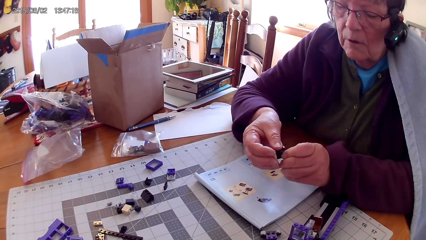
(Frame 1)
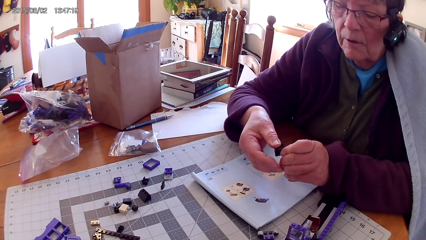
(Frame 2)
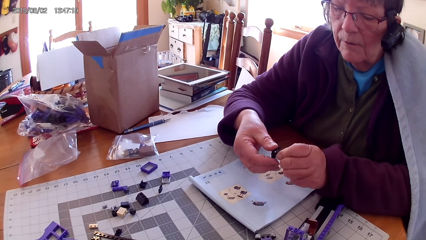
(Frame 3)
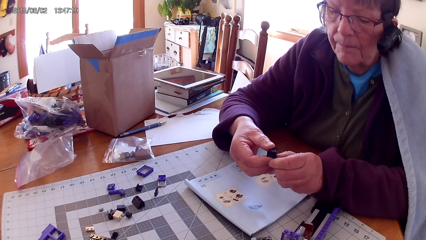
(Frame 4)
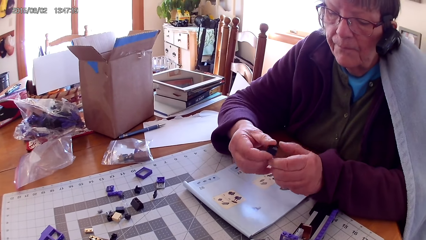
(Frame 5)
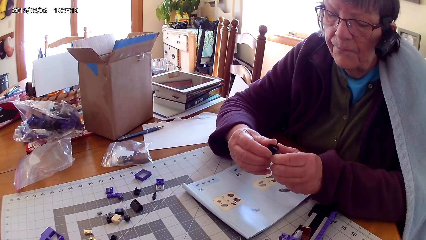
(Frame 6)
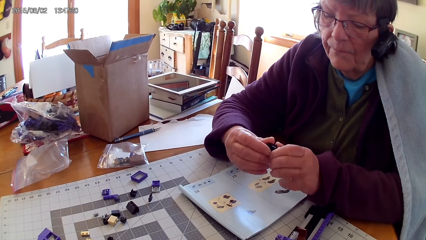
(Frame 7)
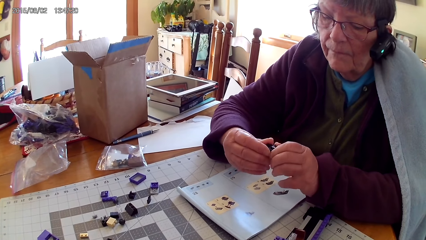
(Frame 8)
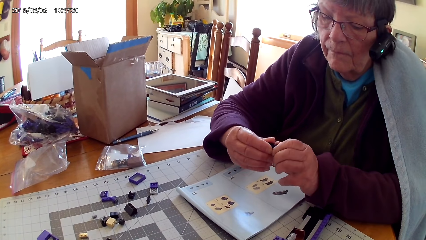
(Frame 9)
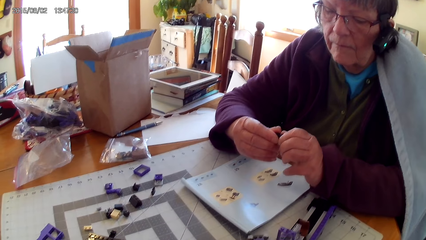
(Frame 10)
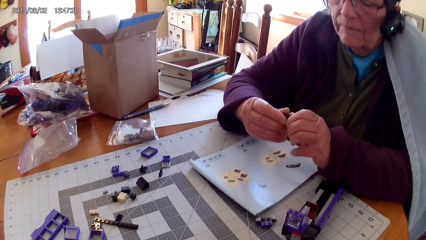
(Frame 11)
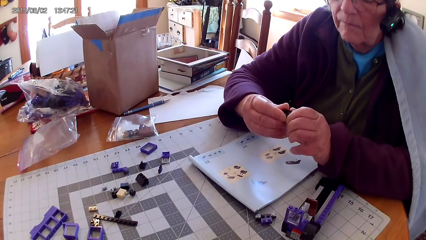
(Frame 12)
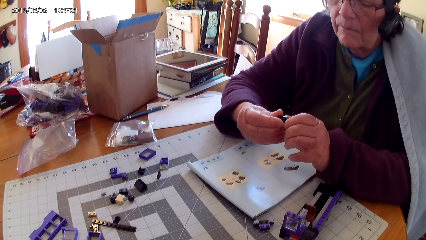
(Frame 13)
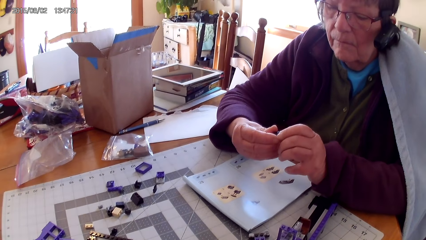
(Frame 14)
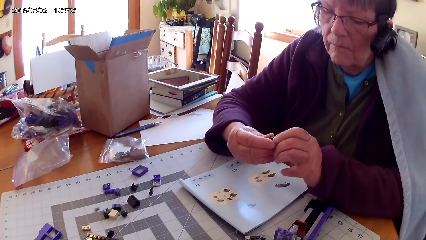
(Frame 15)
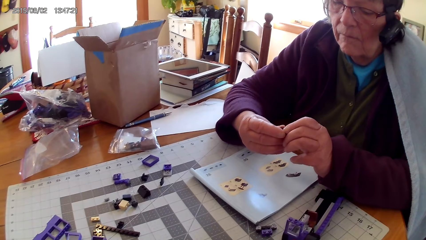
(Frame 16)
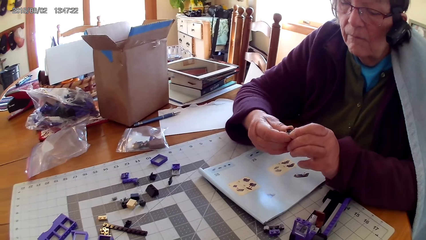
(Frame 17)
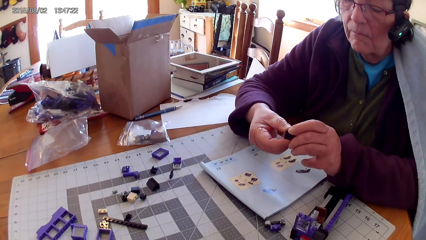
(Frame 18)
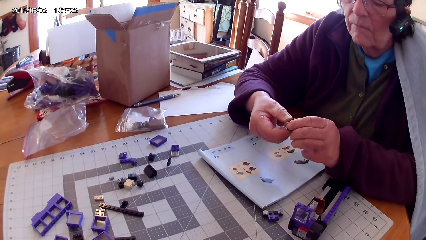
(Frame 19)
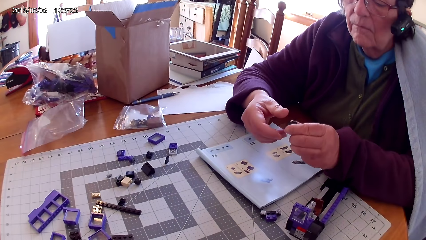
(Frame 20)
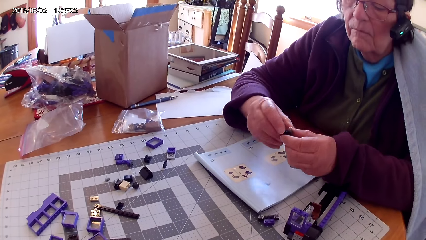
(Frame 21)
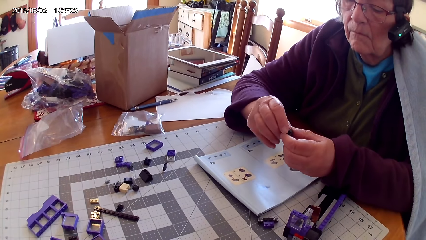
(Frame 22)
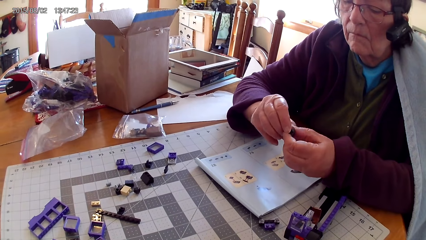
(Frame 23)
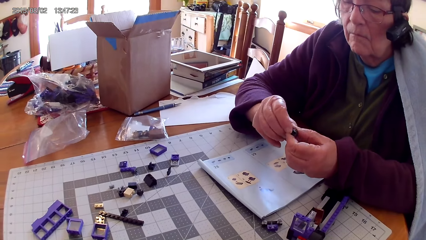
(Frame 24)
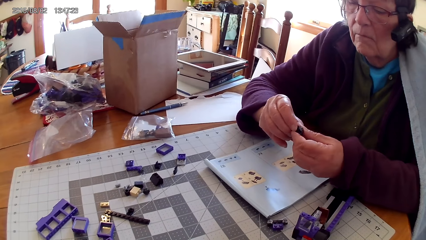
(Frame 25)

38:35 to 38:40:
A lady fixes the lego piece.

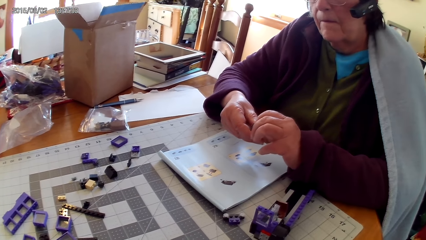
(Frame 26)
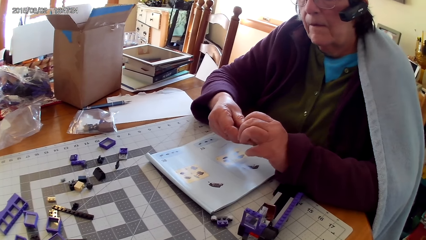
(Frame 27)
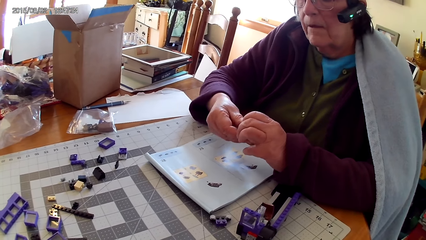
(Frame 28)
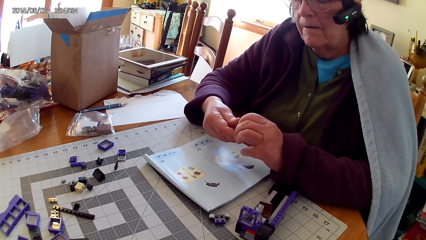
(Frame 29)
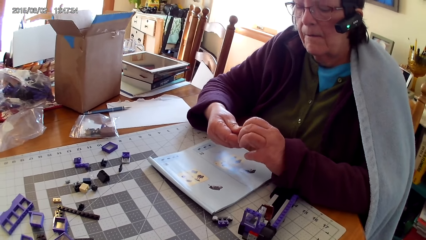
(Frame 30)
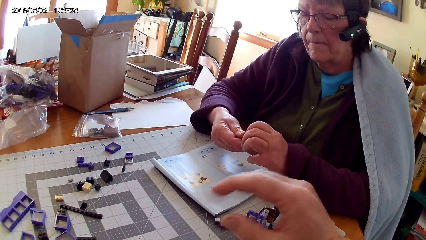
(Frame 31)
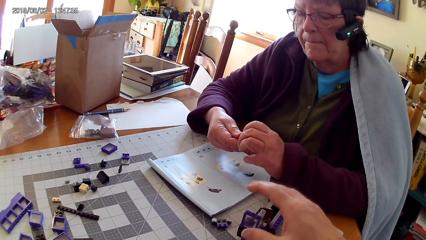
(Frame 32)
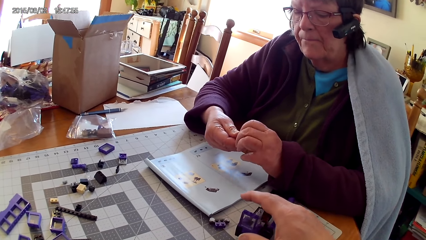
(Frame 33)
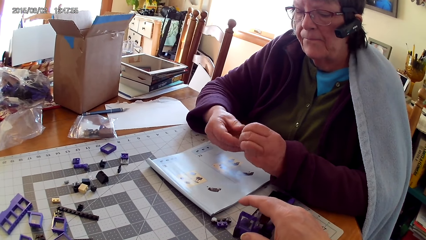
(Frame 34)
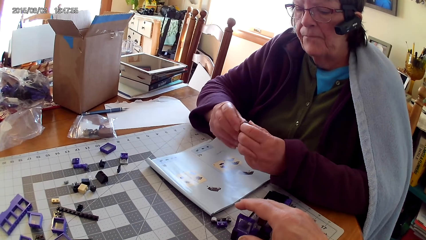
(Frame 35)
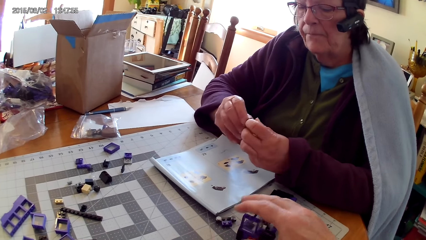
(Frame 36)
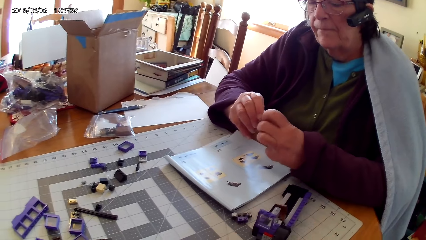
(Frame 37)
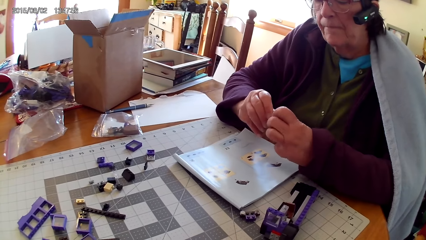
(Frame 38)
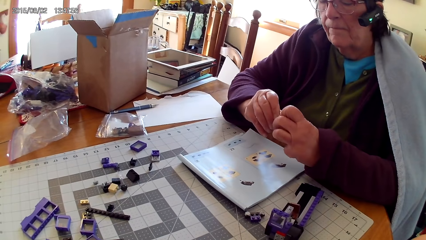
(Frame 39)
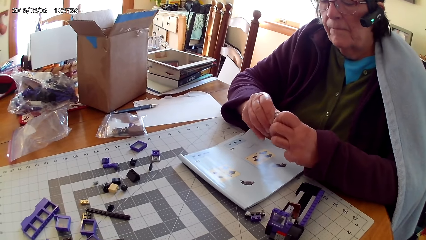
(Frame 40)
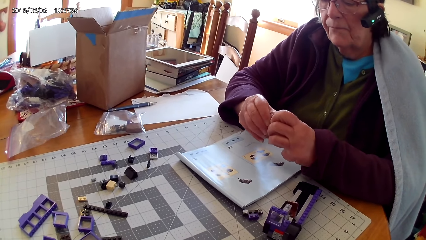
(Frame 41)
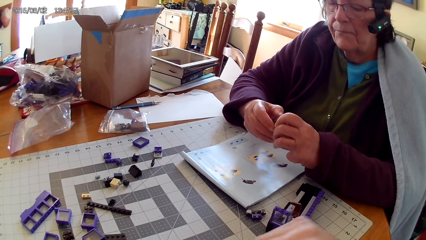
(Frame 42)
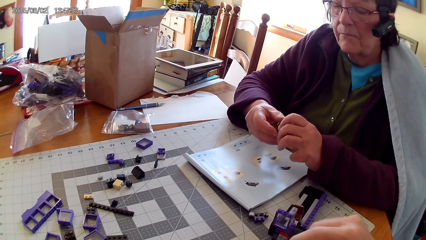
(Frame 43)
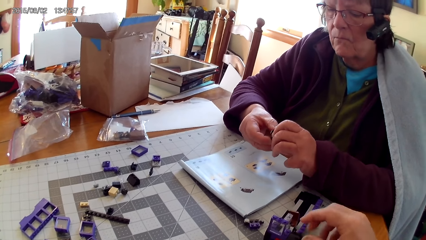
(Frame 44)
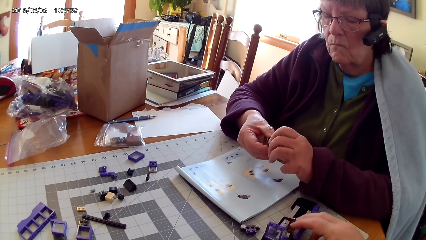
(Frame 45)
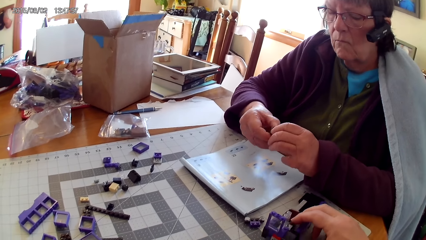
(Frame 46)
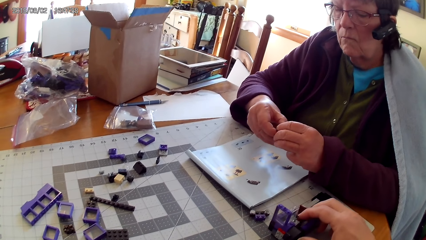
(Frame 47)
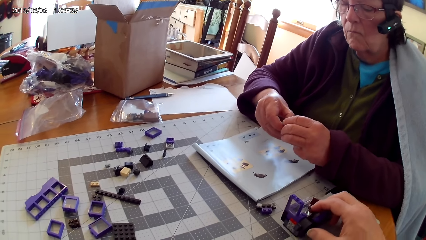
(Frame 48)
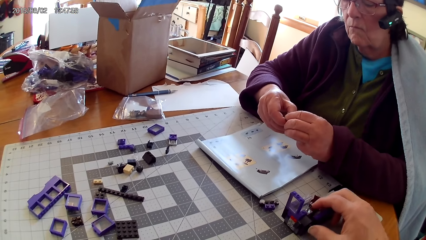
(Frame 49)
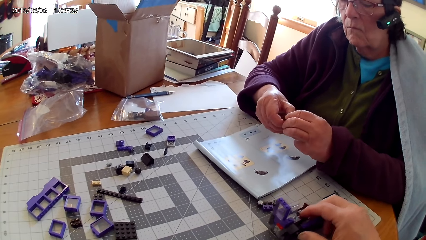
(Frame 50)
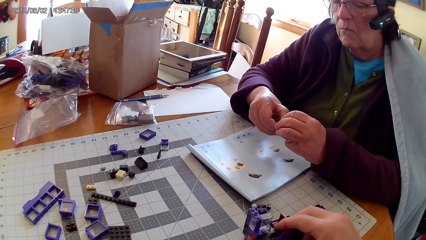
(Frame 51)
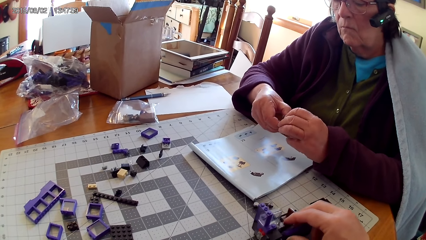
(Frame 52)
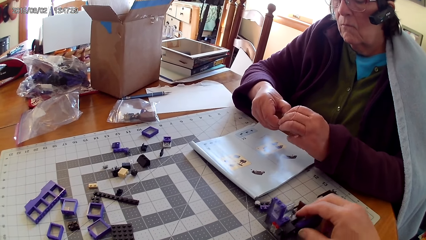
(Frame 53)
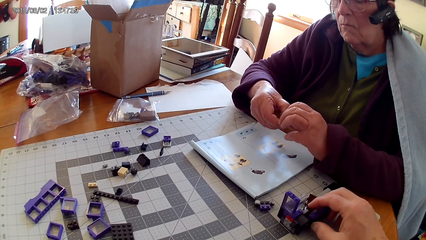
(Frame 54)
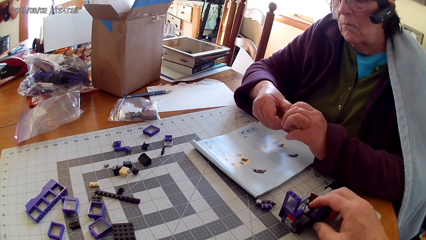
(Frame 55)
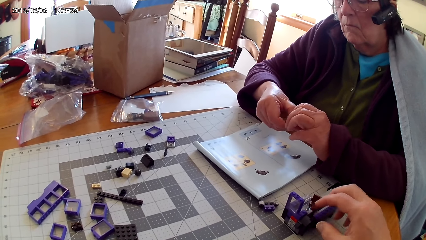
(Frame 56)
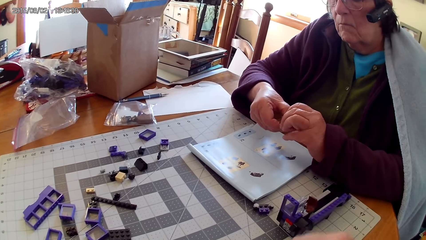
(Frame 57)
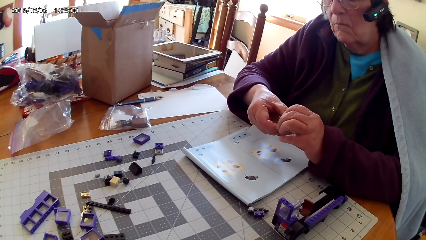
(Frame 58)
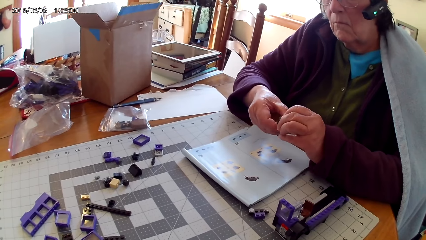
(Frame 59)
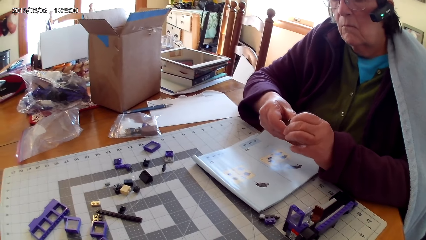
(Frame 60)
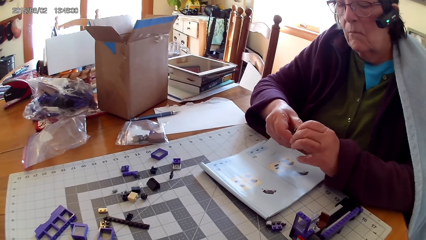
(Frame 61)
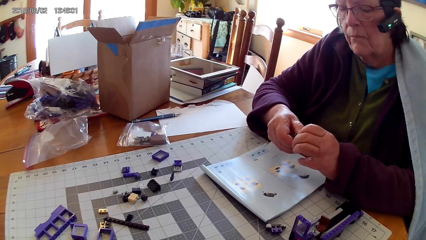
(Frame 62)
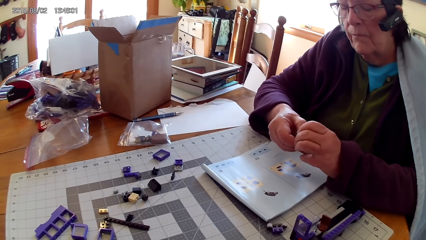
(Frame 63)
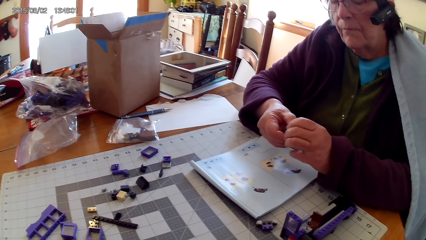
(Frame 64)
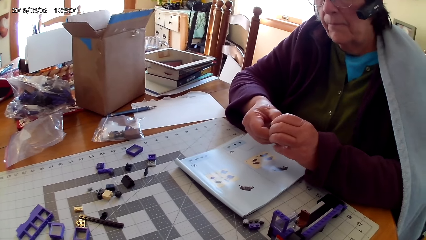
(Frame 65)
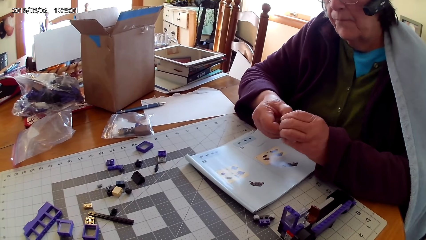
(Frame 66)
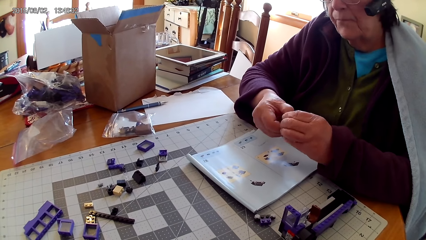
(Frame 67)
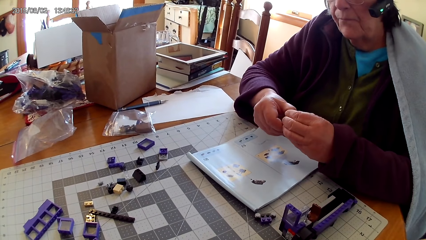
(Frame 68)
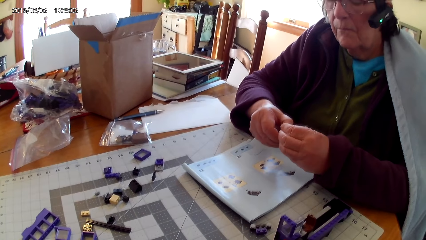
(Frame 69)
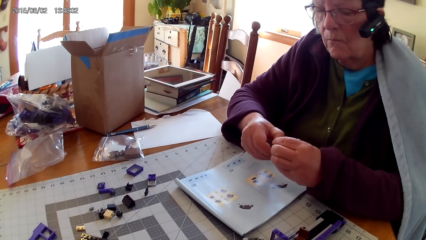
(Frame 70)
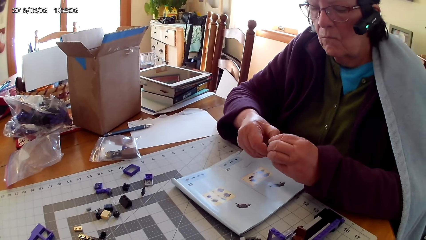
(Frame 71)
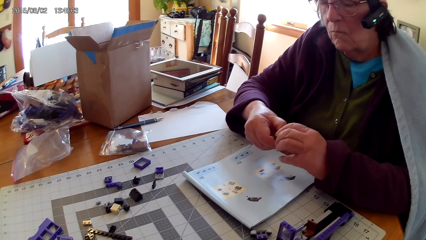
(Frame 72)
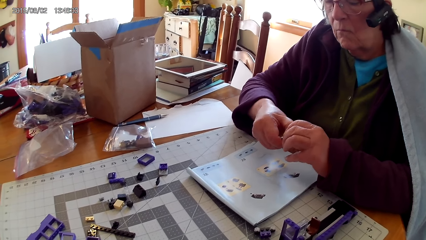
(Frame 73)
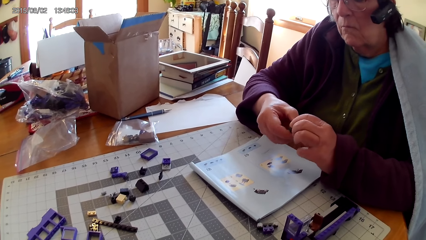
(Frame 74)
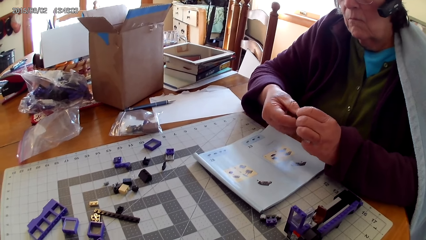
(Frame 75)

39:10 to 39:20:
The camera wearer touches the plastic toy on the table and places the lego box on the table. A lady fixes the lego piece. The camera wearer moves the plastic toy on the table.
